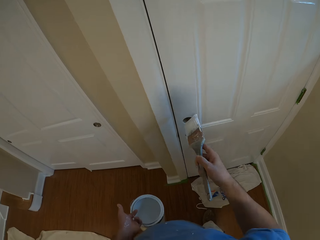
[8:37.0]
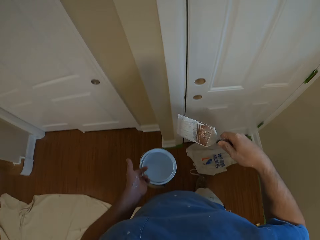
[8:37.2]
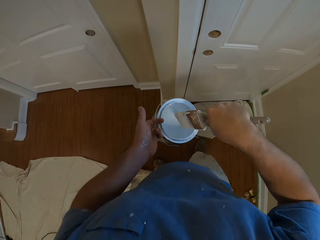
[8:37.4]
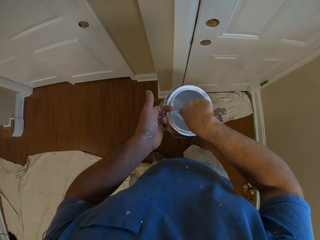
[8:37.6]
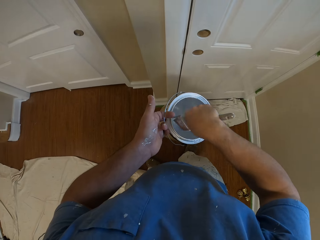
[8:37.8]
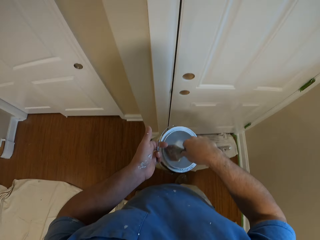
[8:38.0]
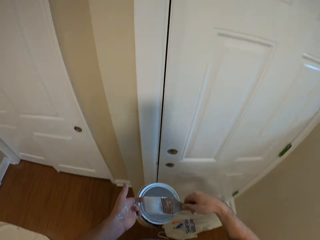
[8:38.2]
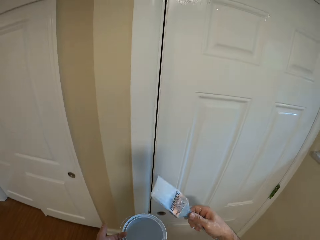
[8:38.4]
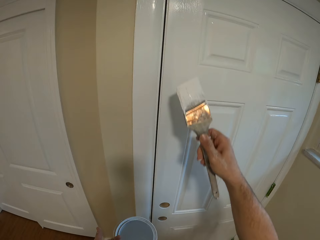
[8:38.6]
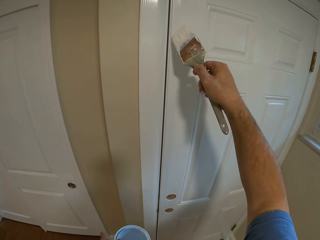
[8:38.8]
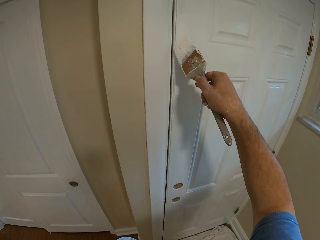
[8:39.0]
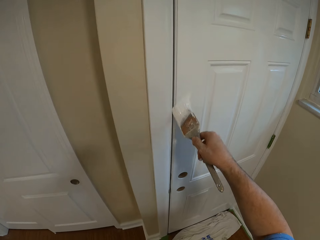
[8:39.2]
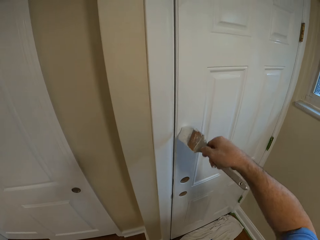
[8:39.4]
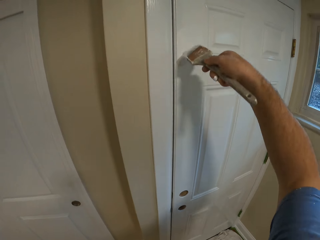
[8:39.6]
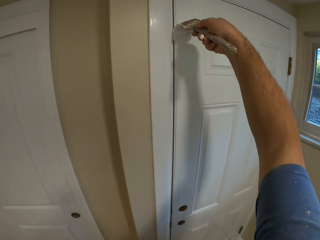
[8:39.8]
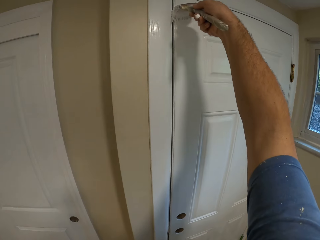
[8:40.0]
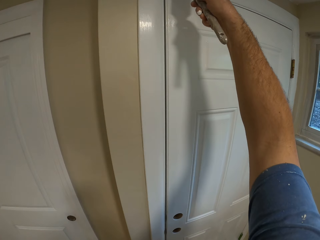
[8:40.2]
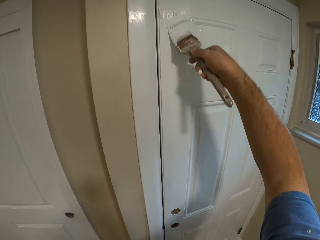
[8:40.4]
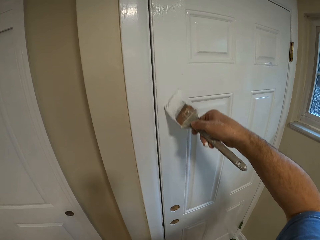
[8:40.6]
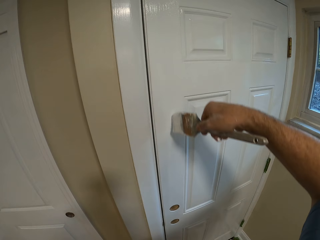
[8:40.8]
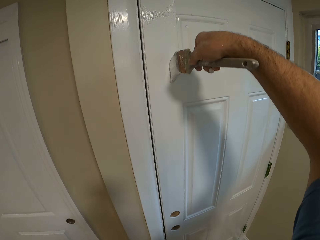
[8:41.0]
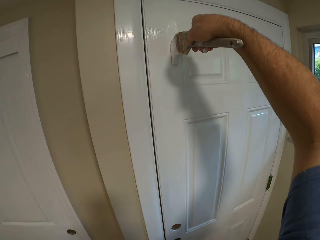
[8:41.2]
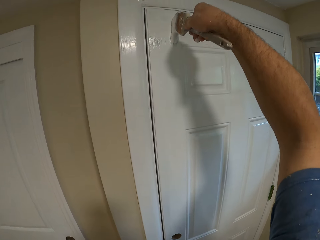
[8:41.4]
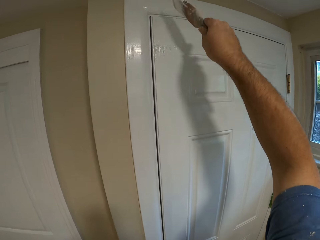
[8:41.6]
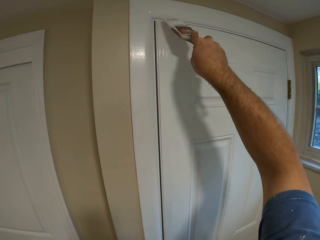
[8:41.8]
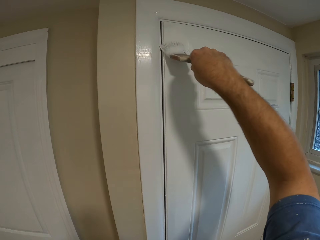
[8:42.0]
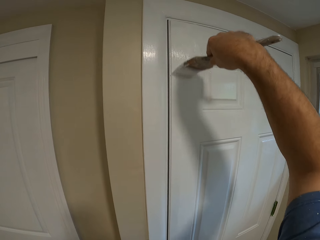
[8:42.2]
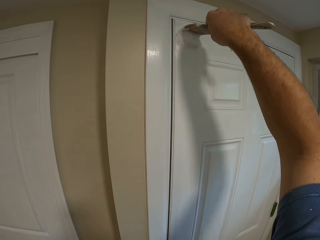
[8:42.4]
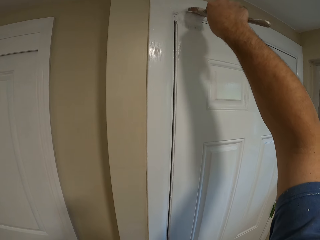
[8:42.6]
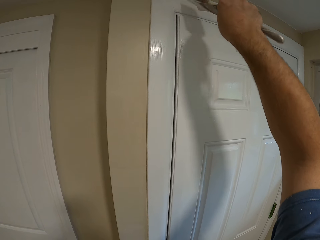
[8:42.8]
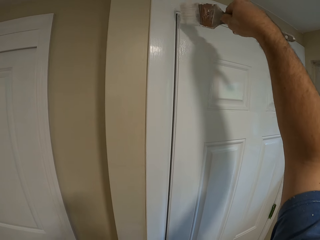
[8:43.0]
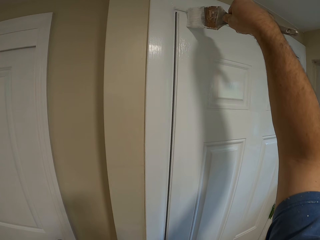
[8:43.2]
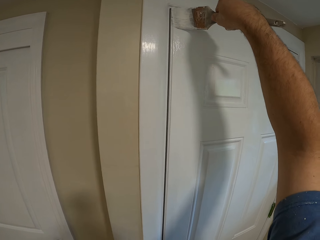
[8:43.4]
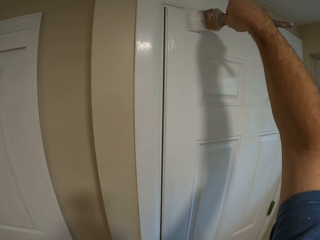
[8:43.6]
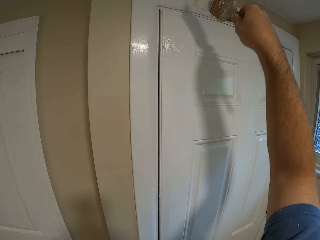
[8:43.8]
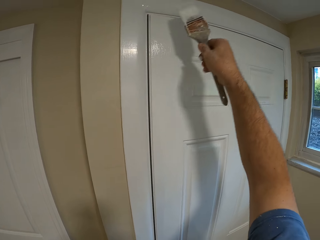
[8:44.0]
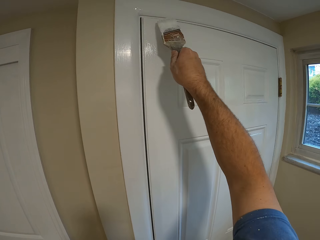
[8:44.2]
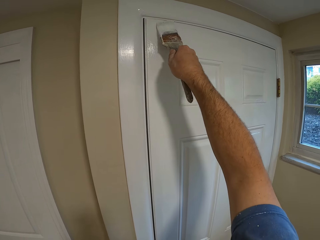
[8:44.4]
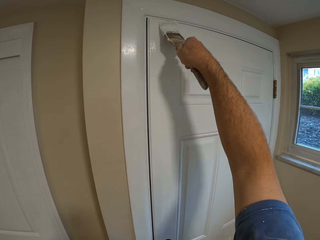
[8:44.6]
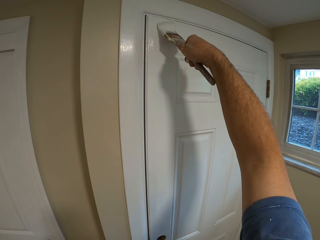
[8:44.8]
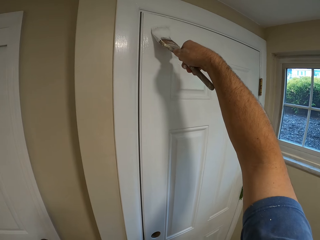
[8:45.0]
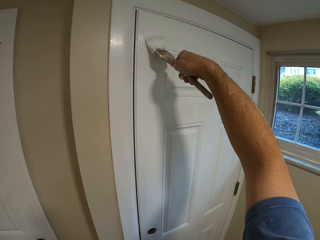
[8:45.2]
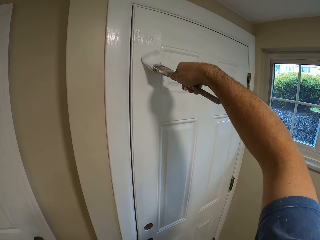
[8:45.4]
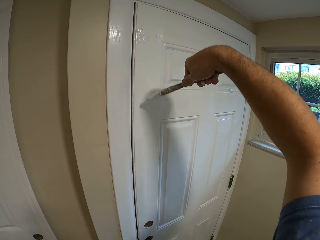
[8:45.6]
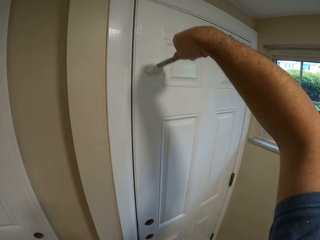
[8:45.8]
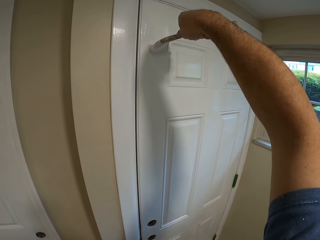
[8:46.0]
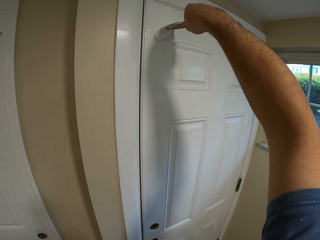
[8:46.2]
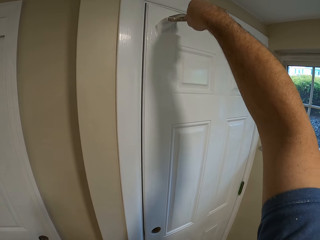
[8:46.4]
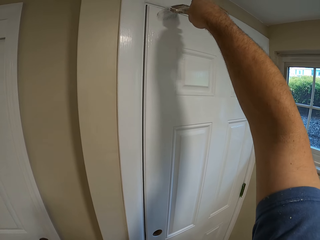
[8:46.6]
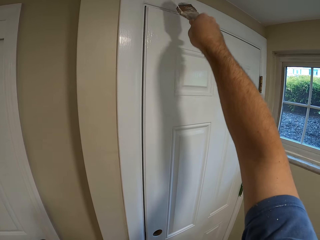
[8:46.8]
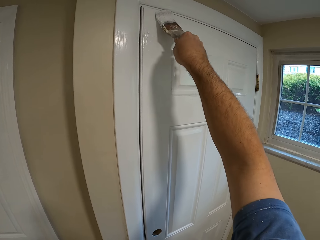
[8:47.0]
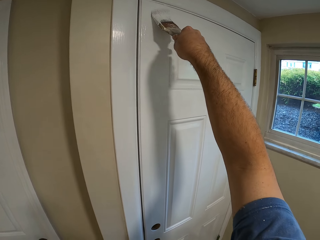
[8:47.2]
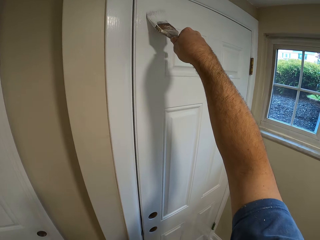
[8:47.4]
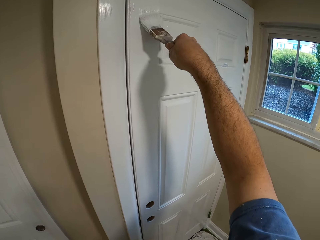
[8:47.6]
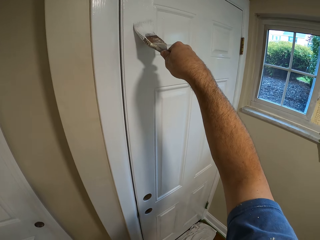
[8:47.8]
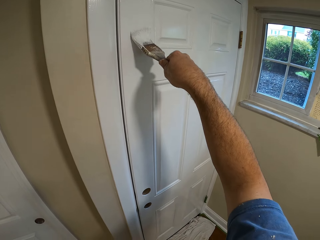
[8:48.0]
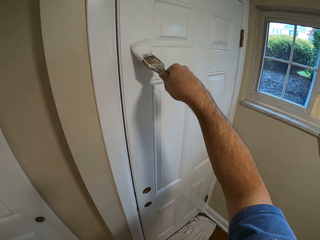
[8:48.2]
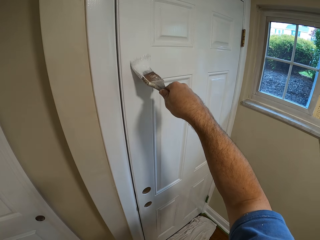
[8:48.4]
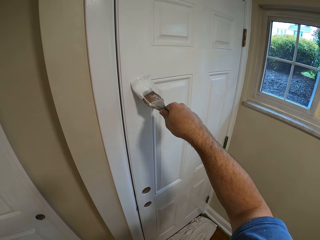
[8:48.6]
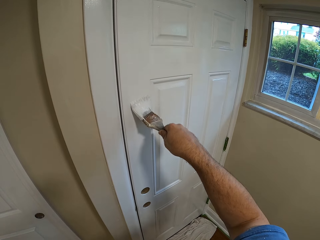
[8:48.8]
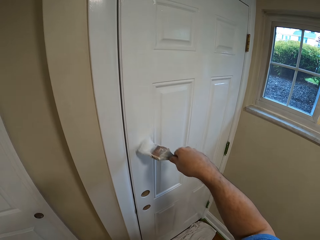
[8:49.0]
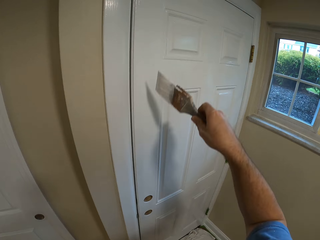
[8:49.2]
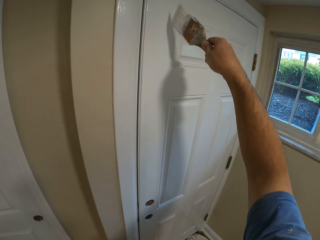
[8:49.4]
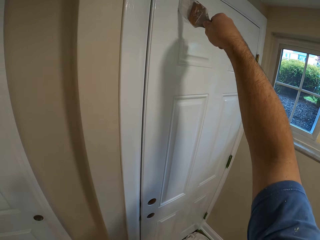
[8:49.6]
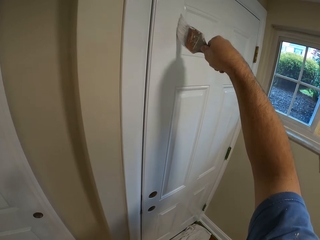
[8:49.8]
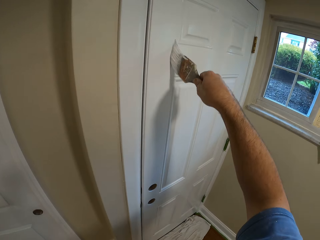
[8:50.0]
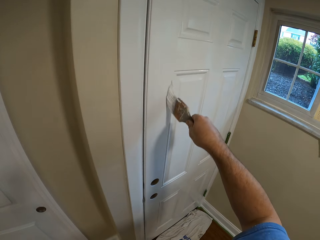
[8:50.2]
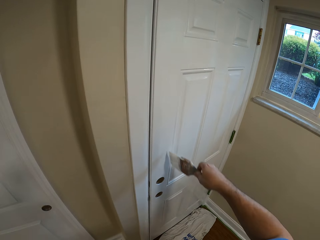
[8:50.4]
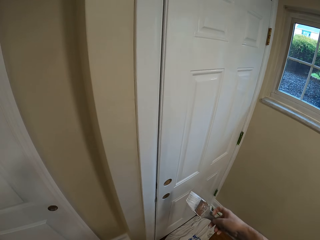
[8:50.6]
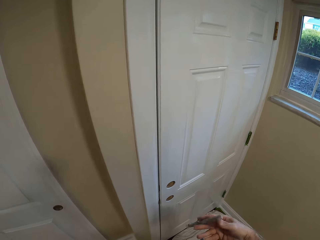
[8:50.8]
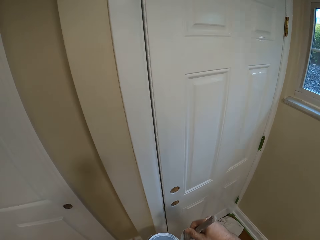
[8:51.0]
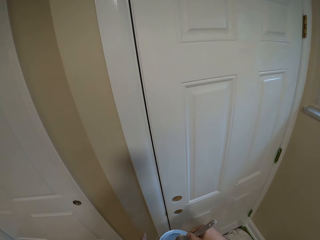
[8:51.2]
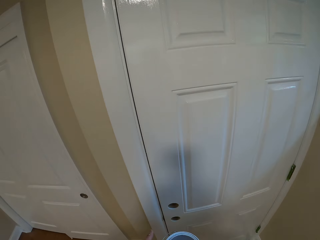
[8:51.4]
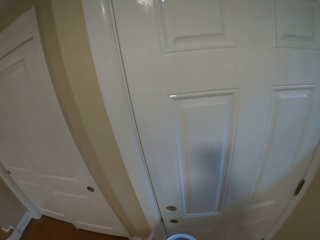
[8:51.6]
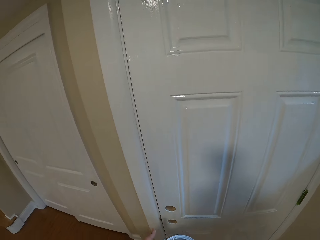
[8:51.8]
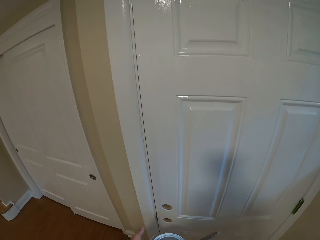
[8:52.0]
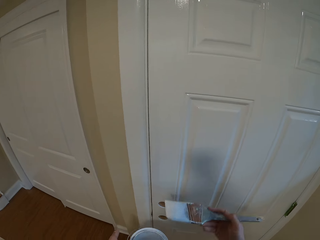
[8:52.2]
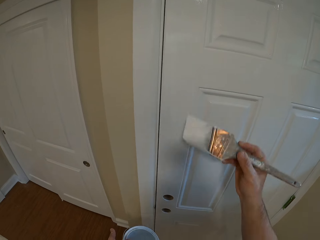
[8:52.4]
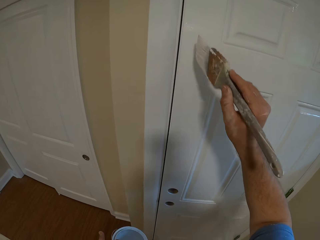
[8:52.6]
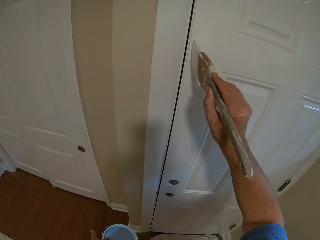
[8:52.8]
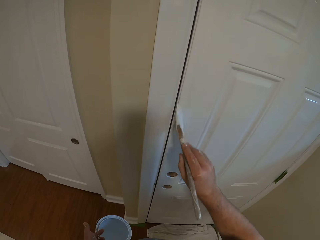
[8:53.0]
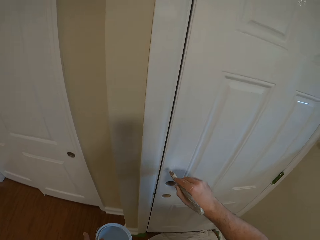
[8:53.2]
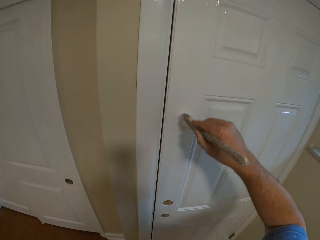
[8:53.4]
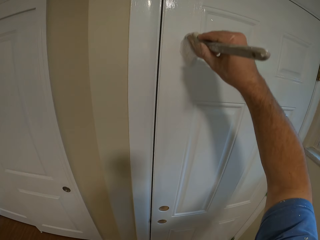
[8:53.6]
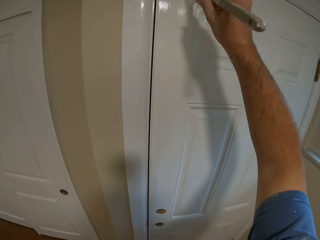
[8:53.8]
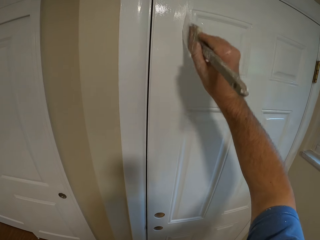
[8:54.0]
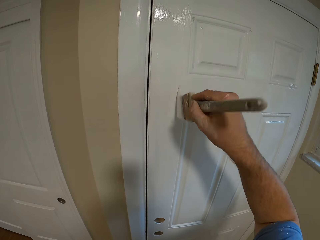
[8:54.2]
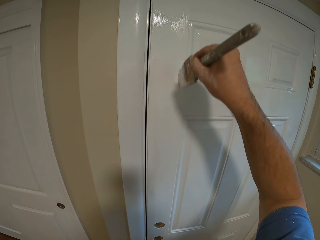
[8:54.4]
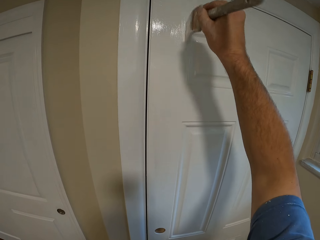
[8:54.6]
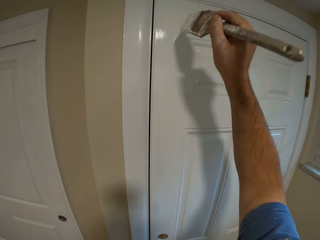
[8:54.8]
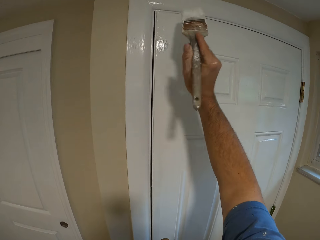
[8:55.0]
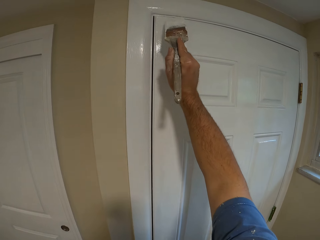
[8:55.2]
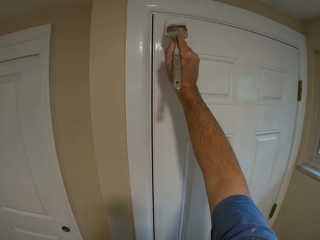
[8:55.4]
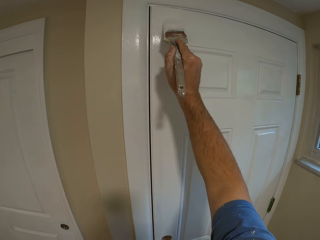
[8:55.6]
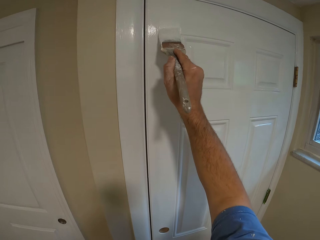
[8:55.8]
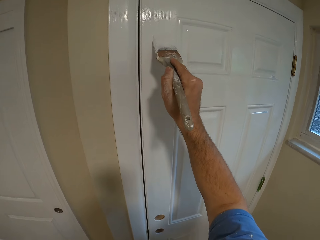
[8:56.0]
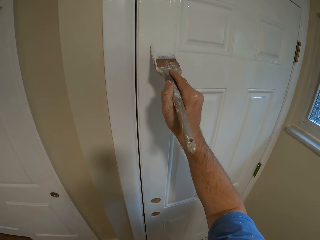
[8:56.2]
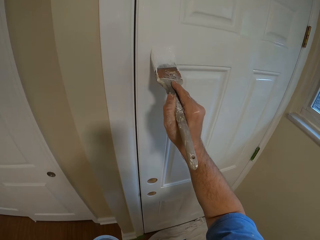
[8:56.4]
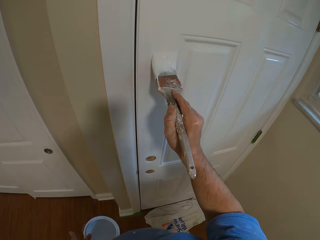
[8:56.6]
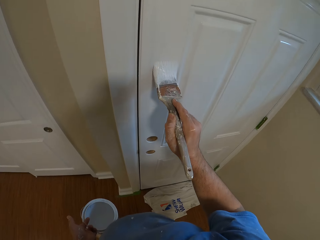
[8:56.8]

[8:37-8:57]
The camera wearer dips the brush inside the paint container. They paint the door with a brush. They dip the brush in the paint. They paint the door.

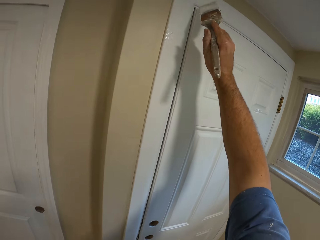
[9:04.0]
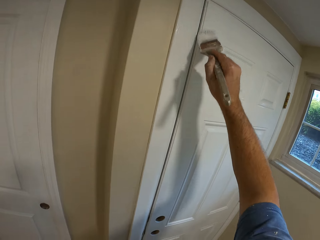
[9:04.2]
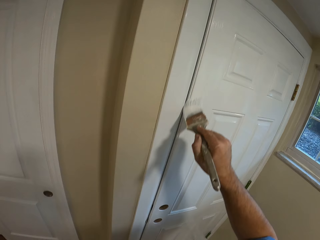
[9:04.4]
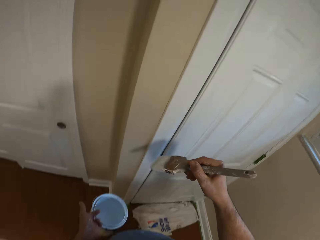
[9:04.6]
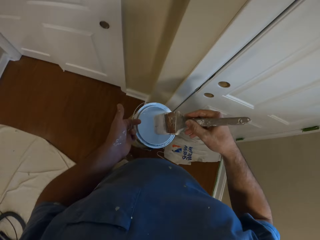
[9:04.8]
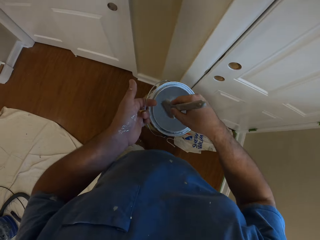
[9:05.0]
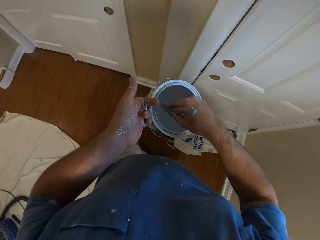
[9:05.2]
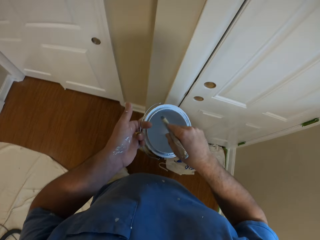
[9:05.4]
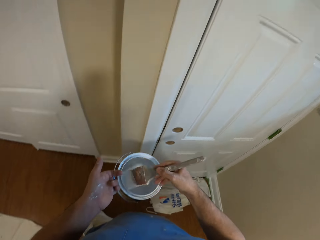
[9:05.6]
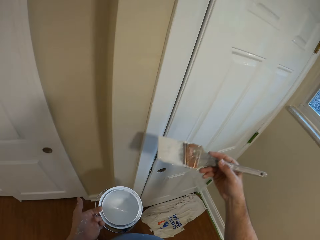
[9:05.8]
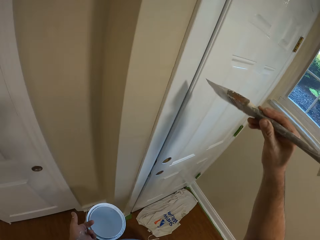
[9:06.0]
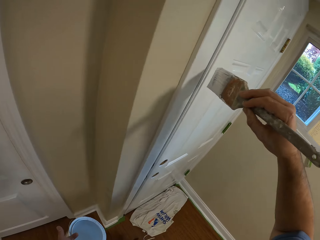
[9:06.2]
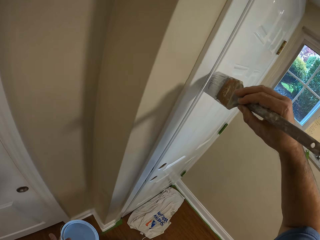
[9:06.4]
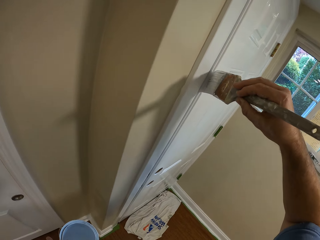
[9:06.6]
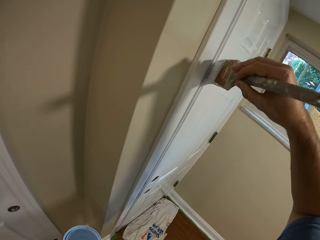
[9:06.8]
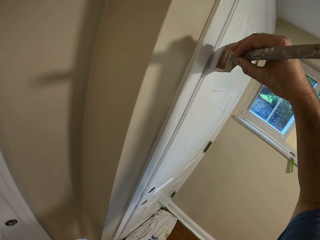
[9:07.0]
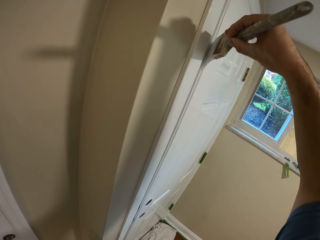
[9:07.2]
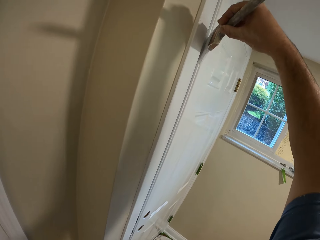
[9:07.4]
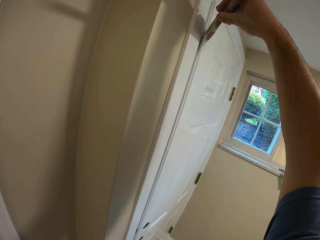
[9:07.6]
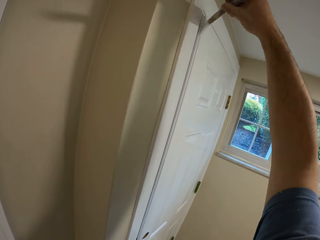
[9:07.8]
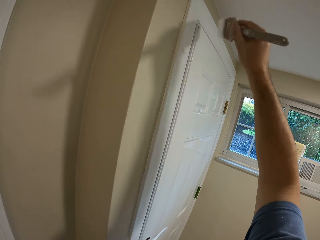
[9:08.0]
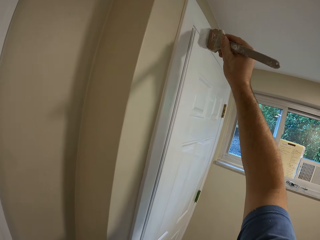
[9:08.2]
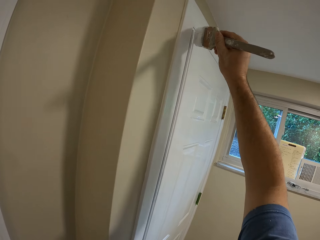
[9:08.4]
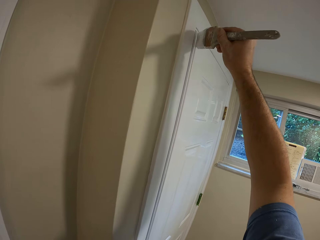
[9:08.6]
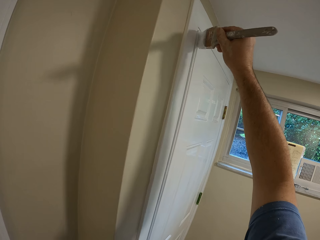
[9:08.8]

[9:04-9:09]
The camera wearer dips the brush inside the paint container. They paint the door with a brush.
